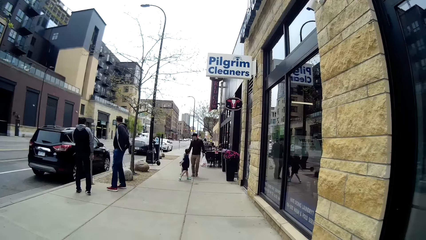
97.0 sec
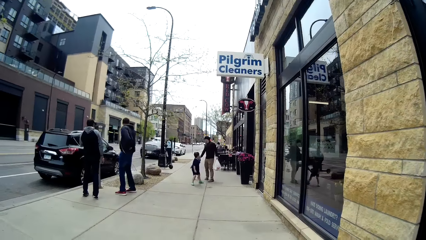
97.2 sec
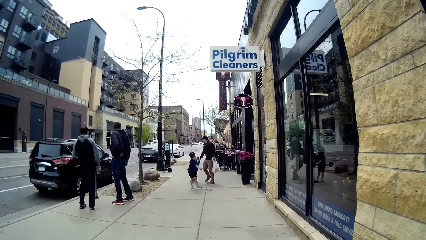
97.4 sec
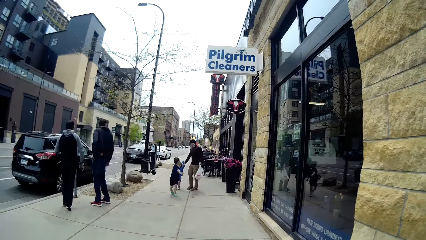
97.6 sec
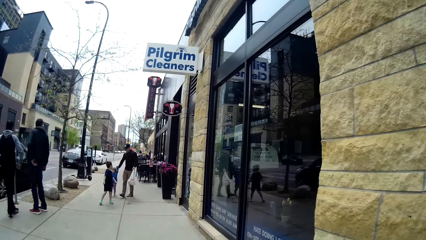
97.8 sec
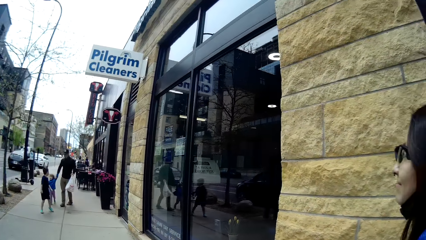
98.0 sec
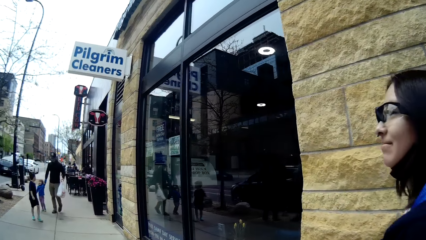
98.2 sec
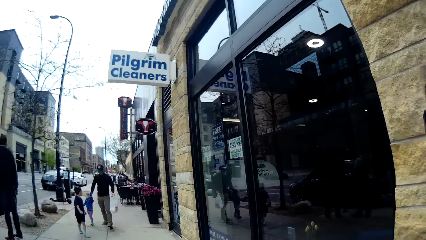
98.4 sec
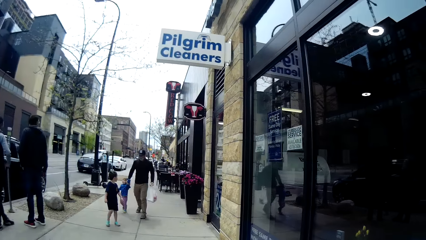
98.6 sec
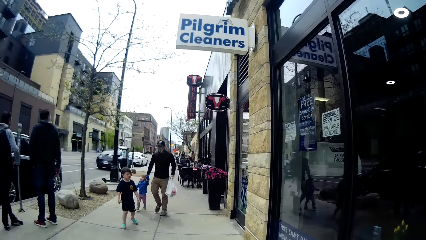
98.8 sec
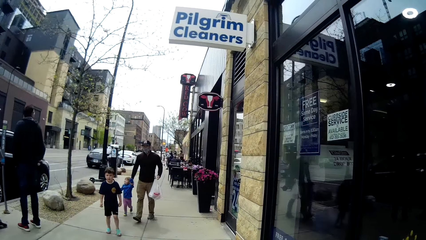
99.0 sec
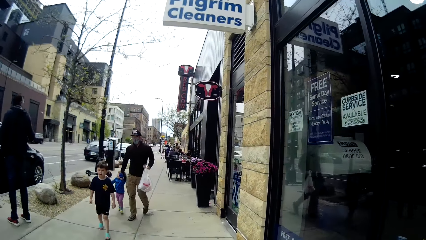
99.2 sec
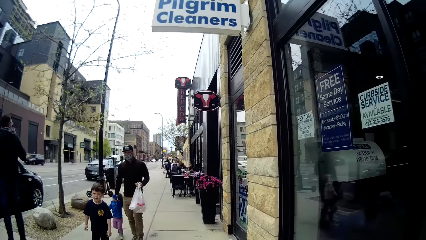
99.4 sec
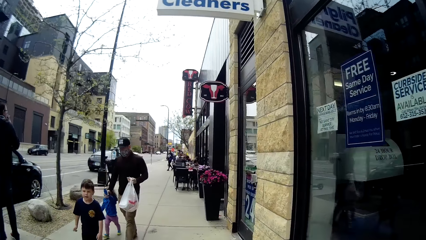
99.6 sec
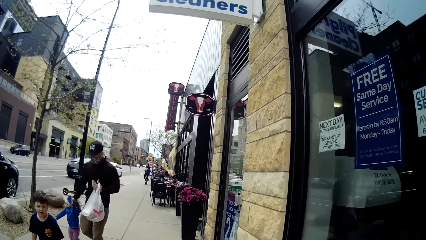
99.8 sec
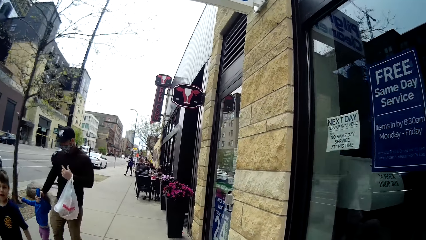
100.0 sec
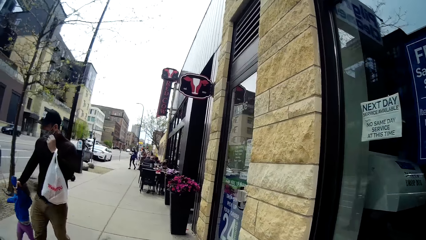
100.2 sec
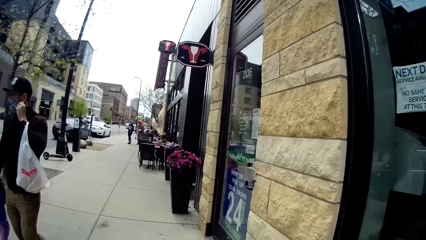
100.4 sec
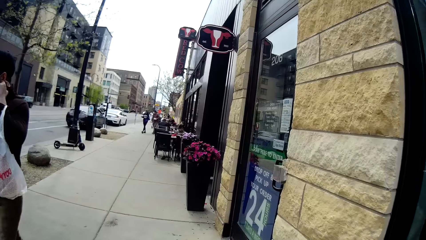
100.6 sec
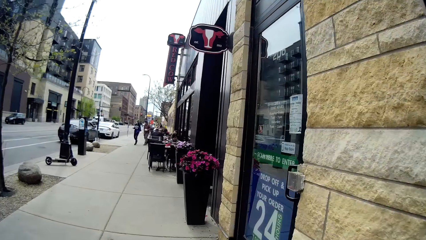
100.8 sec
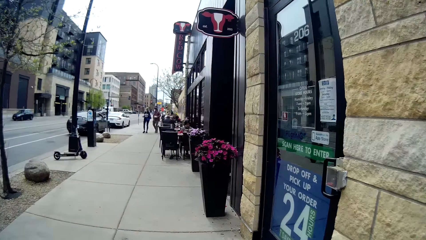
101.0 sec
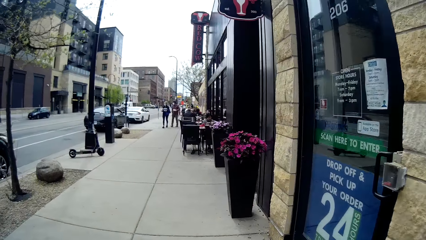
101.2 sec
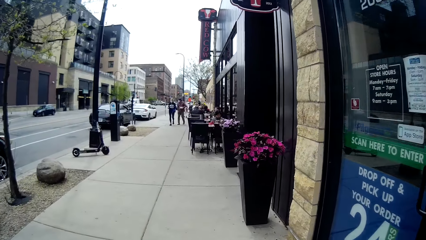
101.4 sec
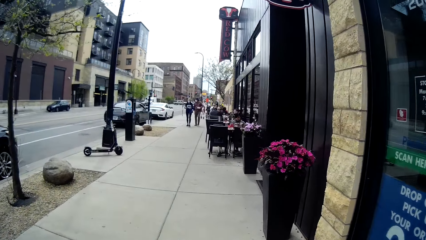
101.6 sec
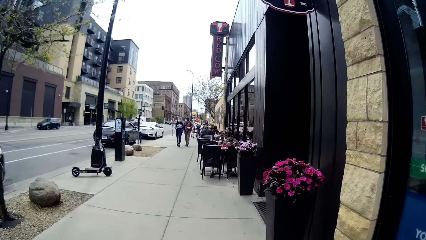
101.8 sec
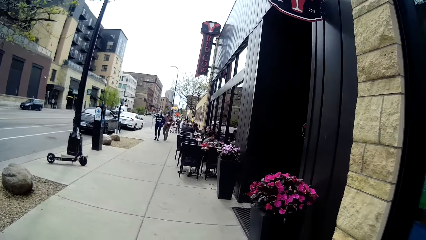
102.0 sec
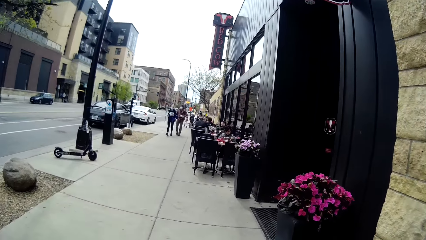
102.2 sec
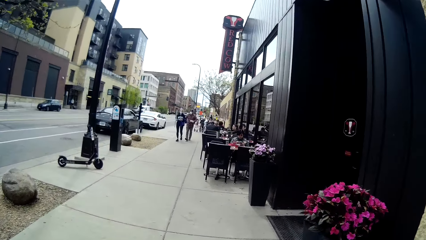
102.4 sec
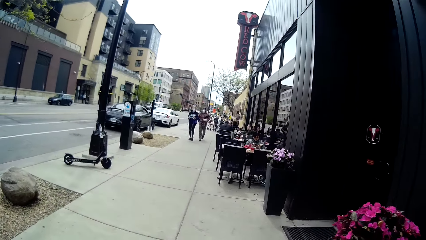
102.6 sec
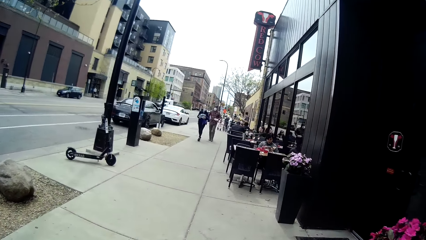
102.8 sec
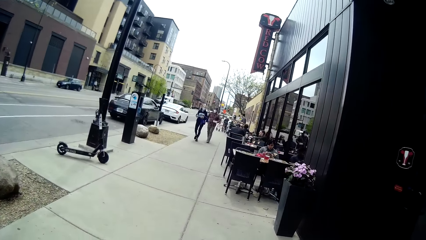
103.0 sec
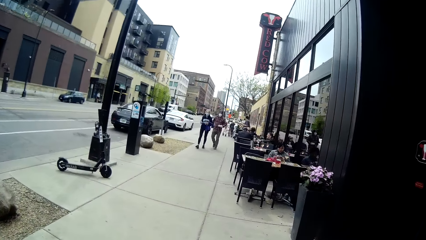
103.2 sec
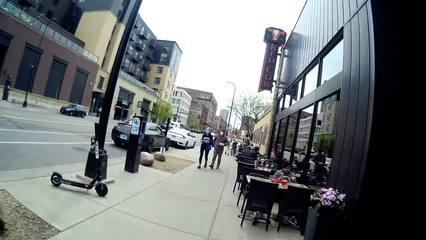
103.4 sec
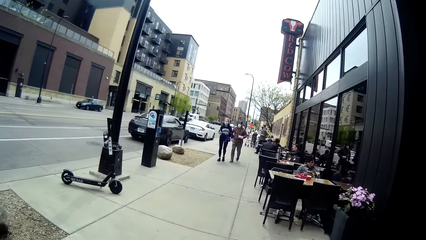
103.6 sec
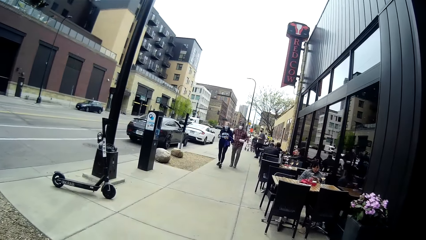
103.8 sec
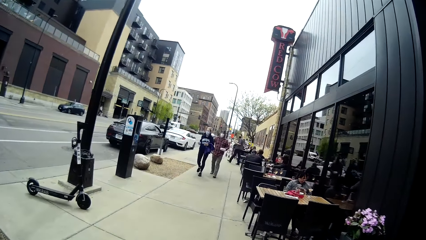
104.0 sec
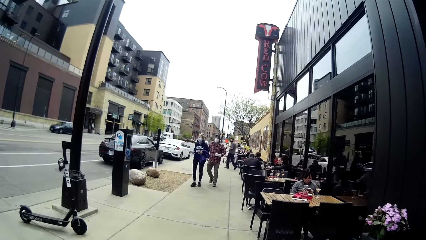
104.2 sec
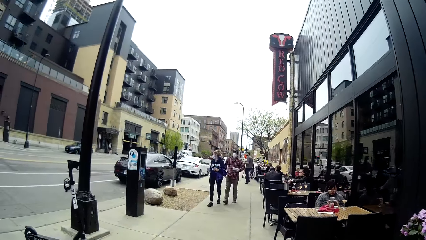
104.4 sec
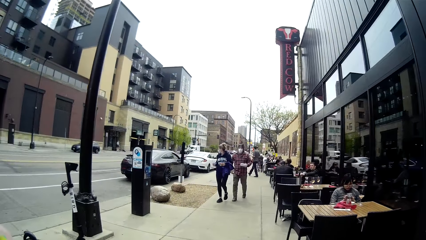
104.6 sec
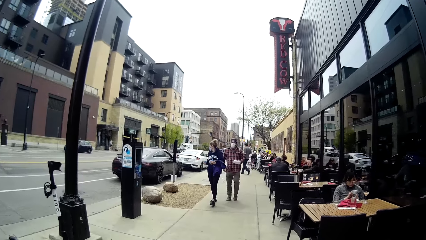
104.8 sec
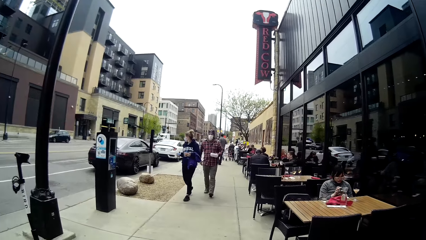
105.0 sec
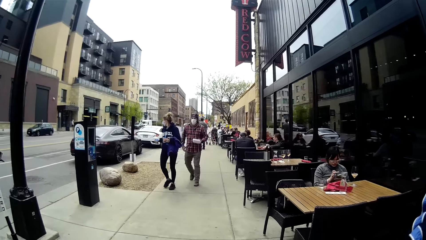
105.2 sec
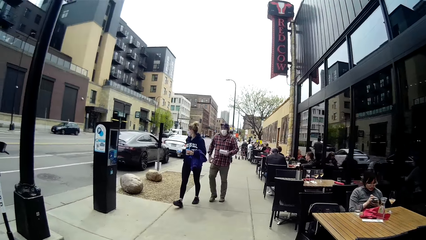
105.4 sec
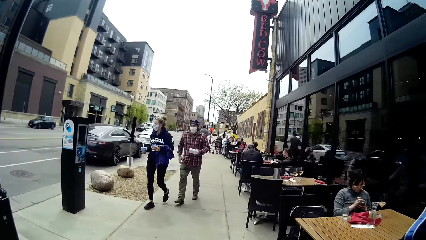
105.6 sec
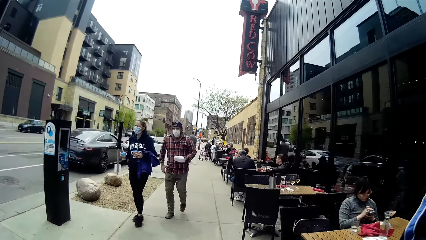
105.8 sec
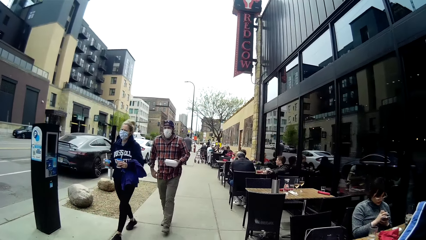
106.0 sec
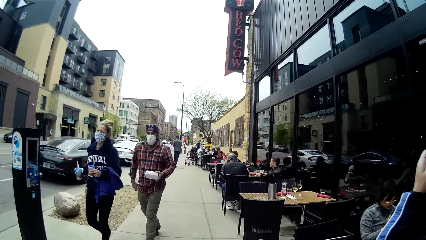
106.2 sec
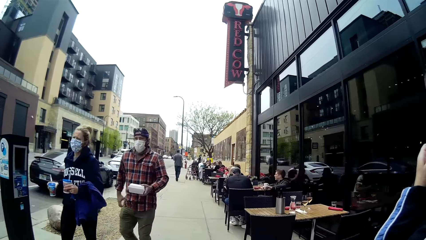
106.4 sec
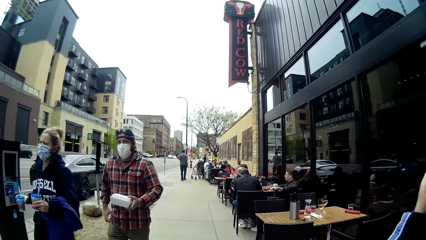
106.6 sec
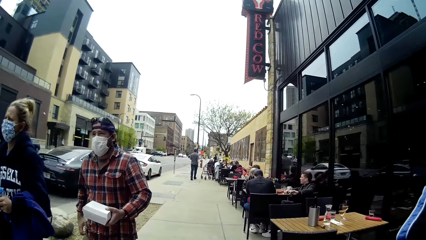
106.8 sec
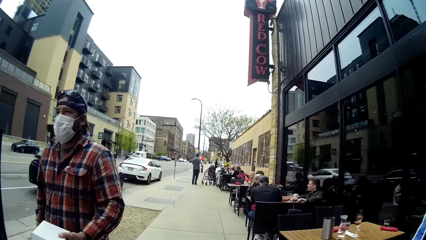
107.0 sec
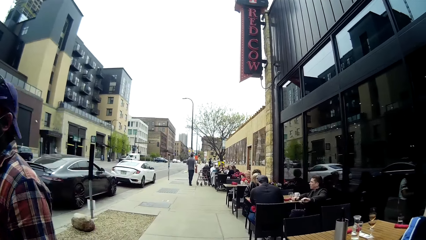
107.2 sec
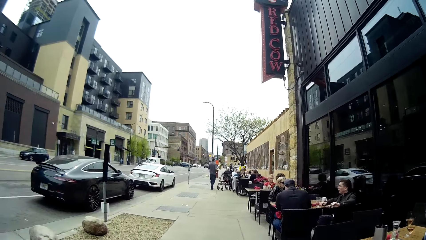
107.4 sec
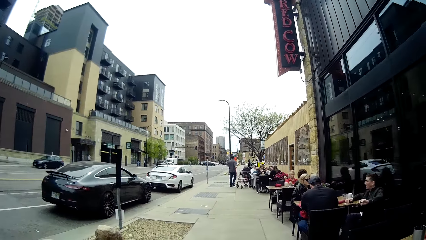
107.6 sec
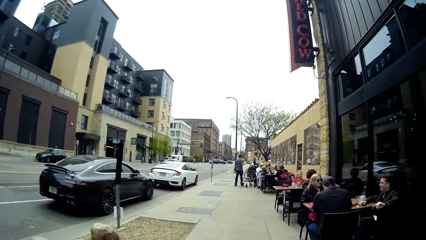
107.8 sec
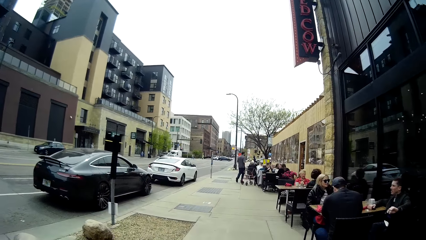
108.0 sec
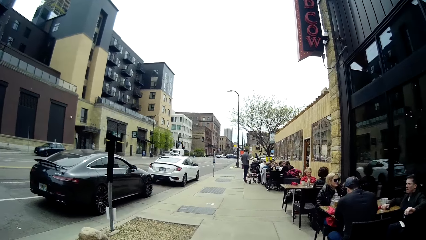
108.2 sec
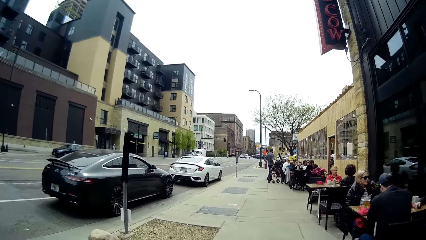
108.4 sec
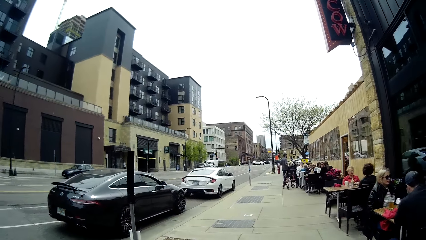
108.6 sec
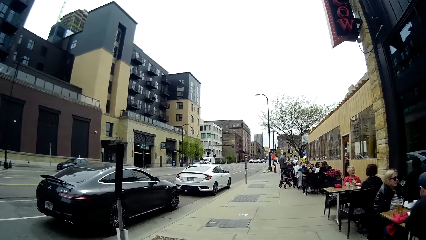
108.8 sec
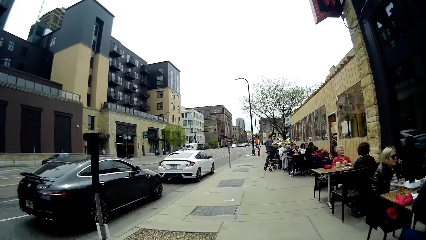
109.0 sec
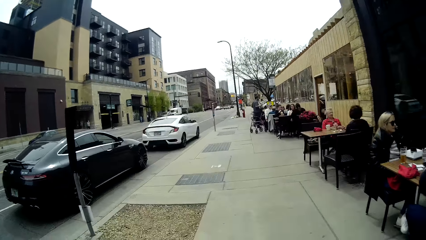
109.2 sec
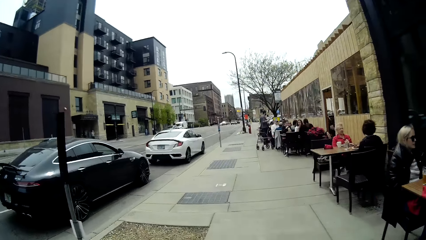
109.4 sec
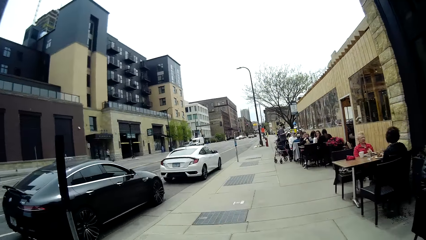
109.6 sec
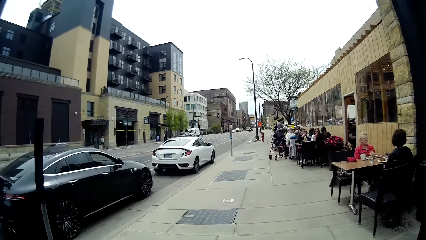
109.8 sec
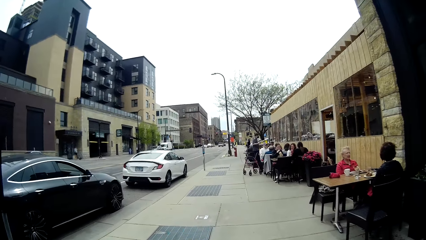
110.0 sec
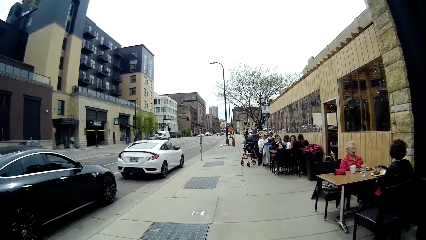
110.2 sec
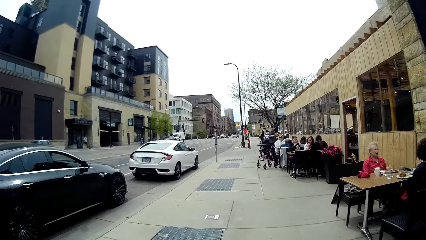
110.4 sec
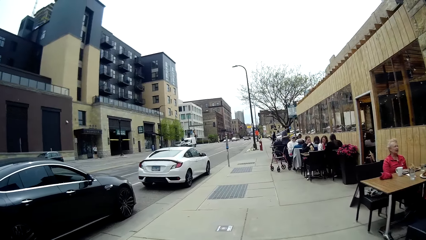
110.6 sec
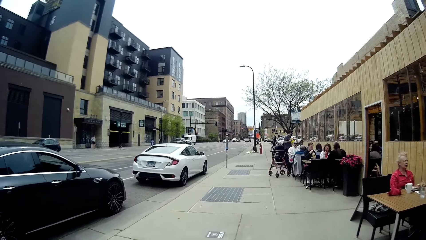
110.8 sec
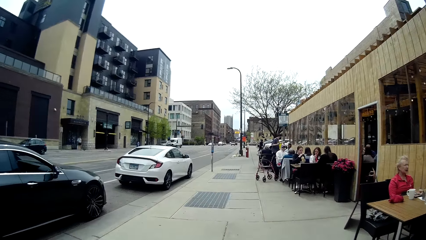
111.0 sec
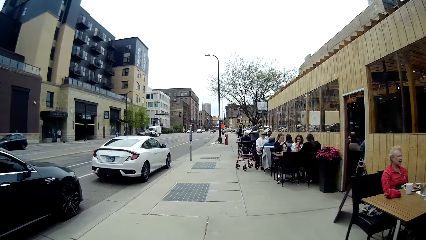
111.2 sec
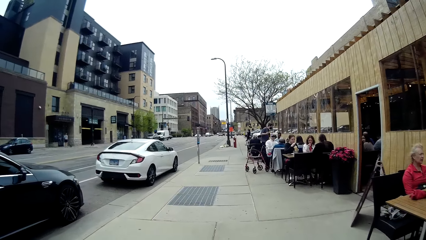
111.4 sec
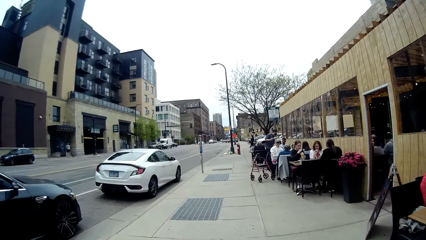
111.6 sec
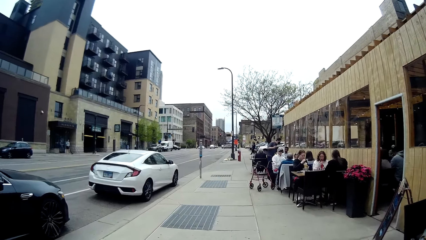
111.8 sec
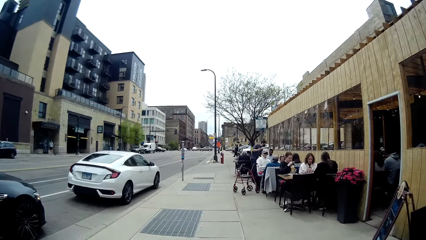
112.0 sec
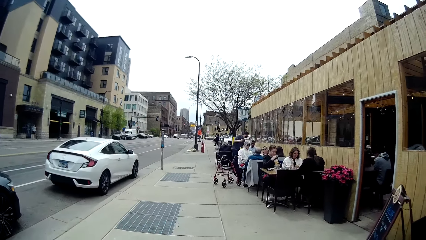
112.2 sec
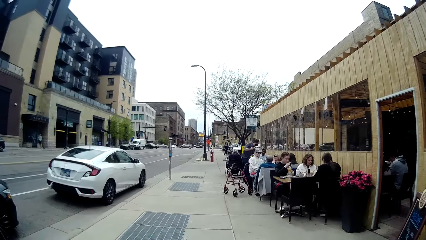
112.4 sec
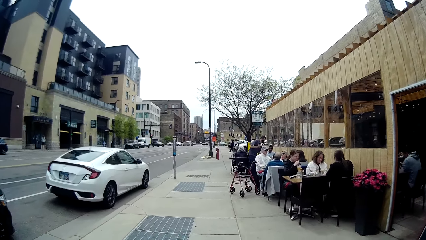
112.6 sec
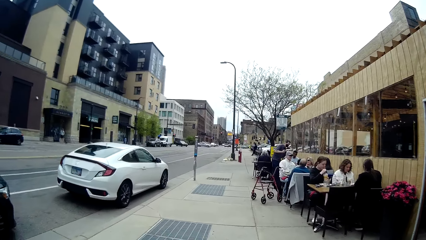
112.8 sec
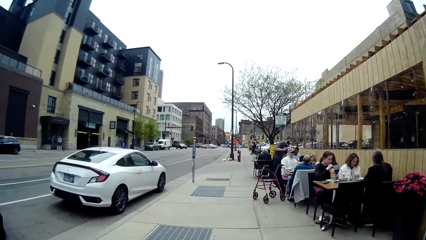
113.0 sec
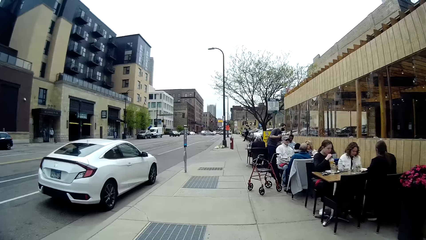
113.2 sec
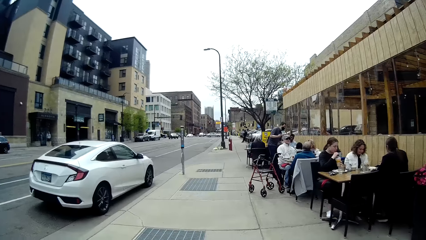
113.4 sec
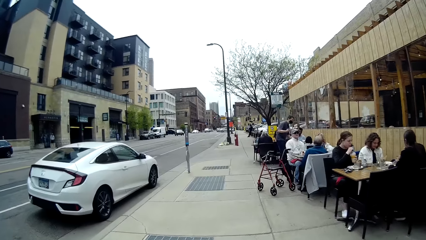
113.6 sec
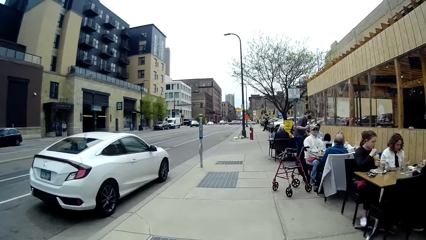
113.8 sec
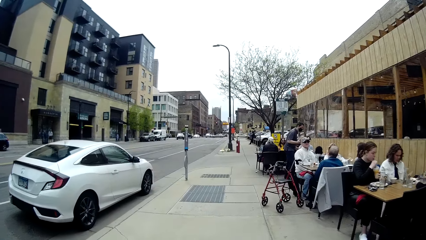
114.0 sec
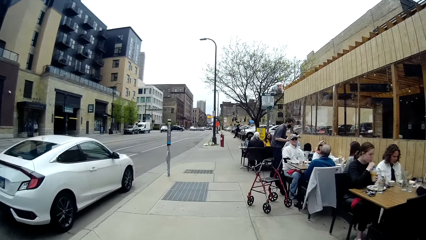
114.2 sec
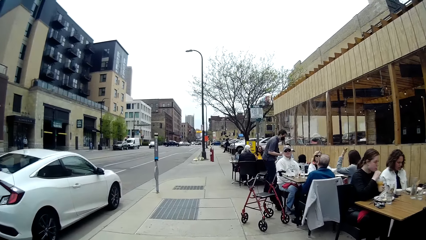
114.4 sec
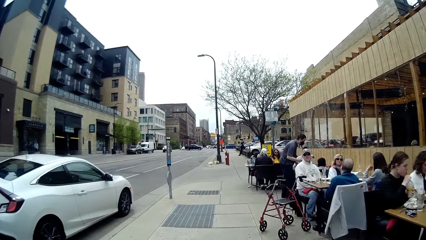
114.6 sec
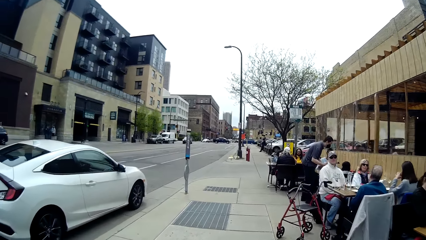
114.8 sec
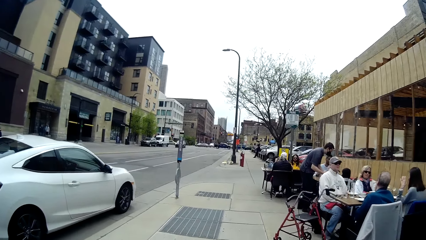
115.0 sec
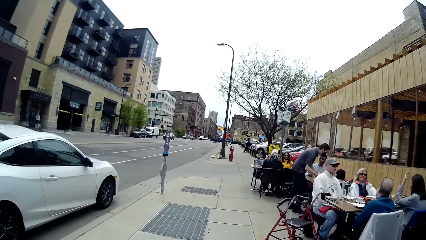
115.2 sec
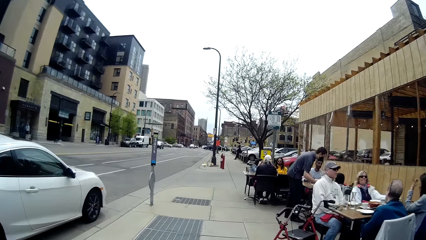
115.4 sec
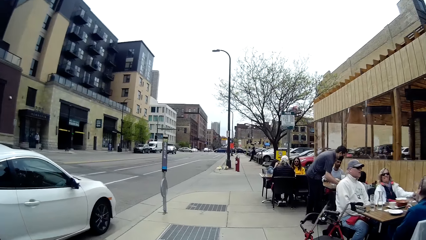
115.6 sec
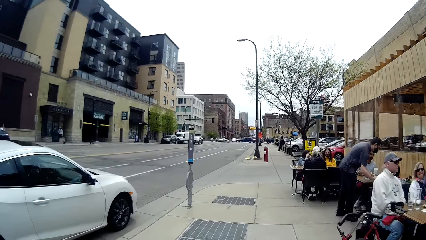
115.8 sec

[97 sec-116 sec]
The camera wearer talks to a woman. A man holds a nylon bag with his left hand. A boy walks past the camera wearer. The man holds another boy with his right hand. The man walks past the camera wearer. The man adjusts a face mask with his left hand. The camera wearer walks around. Another man walks past the camera wearer. Another woman walks past the camera wearer. The camera wearer talks to the first woman. They walk around.
